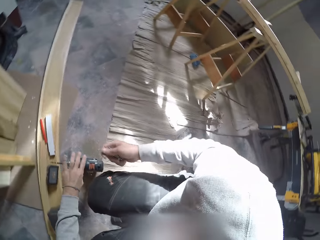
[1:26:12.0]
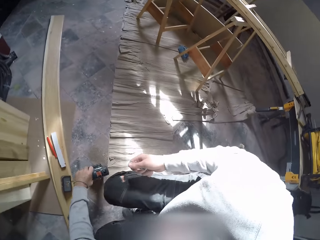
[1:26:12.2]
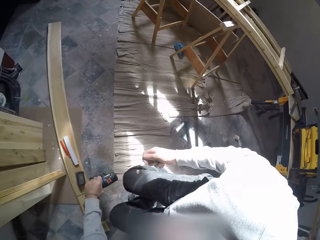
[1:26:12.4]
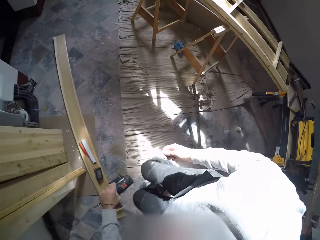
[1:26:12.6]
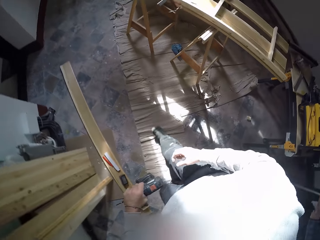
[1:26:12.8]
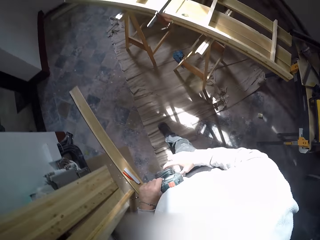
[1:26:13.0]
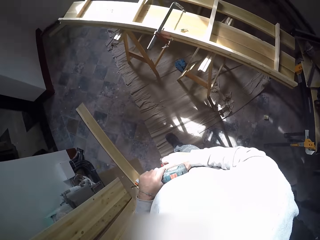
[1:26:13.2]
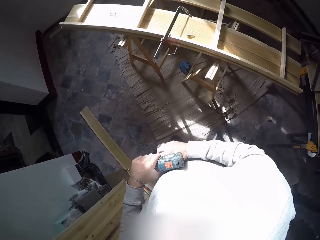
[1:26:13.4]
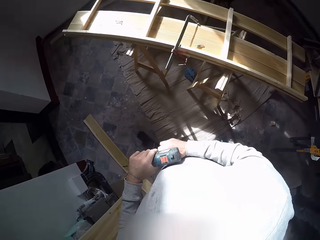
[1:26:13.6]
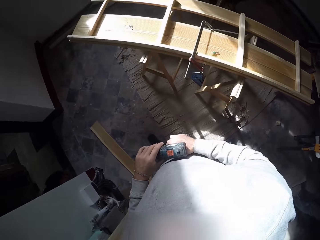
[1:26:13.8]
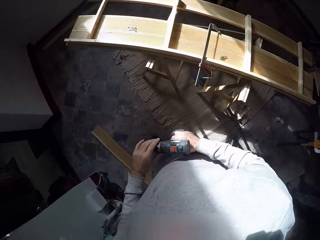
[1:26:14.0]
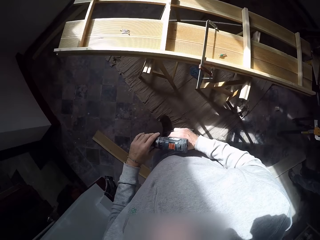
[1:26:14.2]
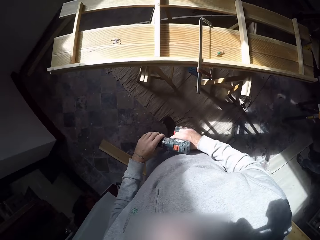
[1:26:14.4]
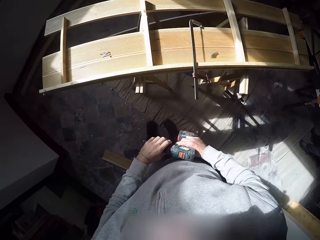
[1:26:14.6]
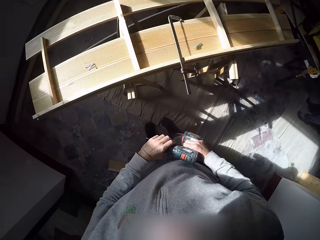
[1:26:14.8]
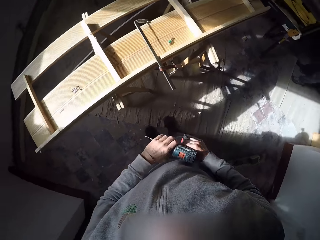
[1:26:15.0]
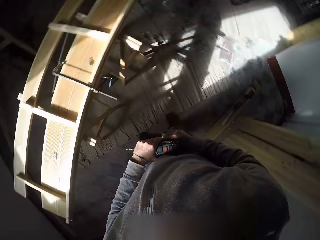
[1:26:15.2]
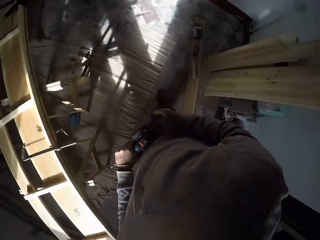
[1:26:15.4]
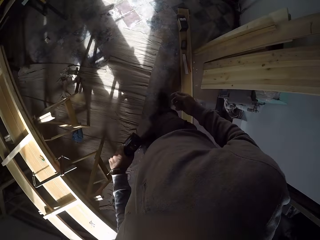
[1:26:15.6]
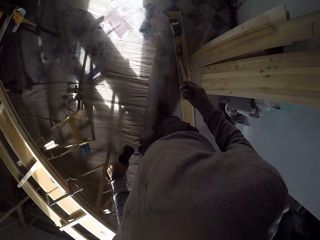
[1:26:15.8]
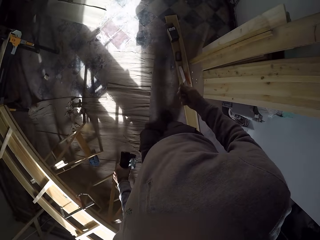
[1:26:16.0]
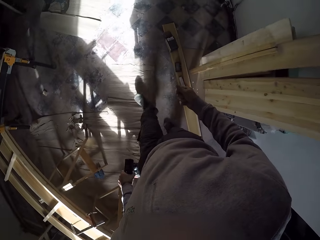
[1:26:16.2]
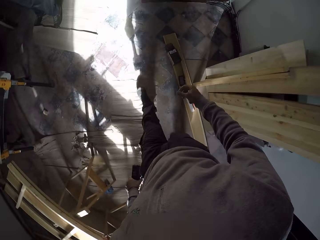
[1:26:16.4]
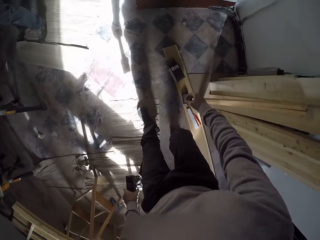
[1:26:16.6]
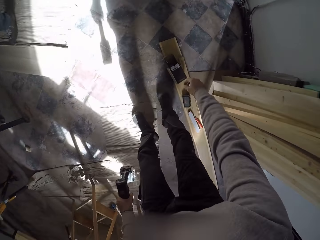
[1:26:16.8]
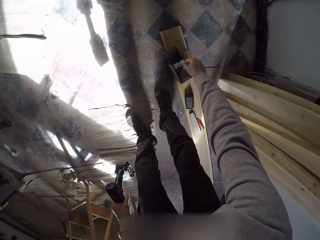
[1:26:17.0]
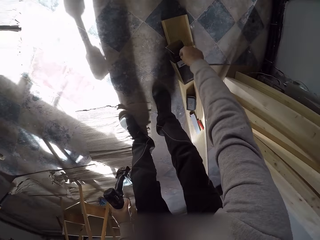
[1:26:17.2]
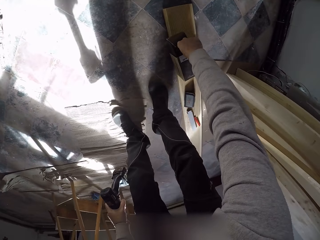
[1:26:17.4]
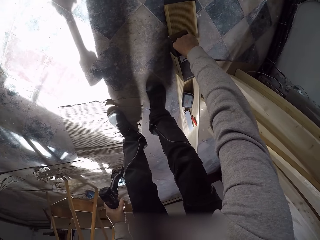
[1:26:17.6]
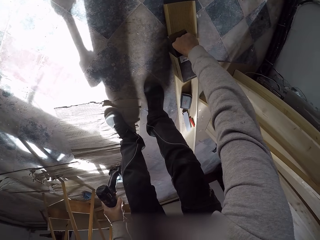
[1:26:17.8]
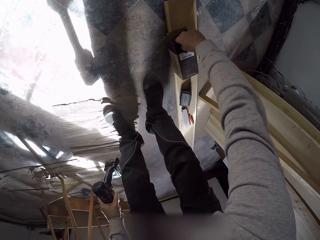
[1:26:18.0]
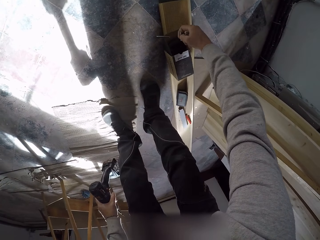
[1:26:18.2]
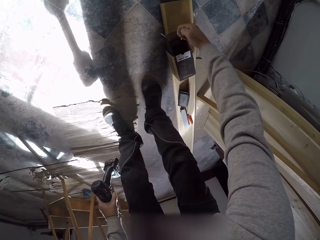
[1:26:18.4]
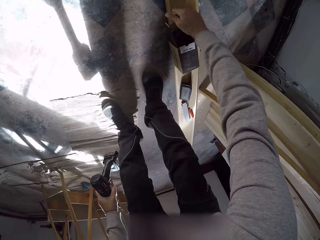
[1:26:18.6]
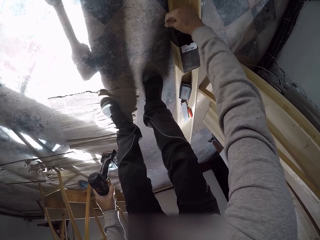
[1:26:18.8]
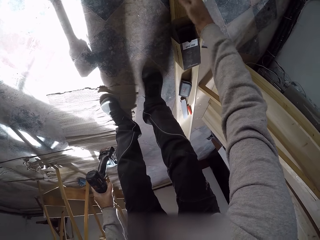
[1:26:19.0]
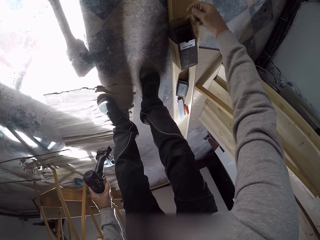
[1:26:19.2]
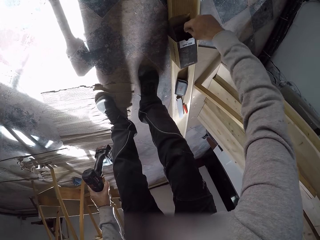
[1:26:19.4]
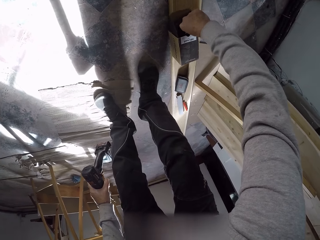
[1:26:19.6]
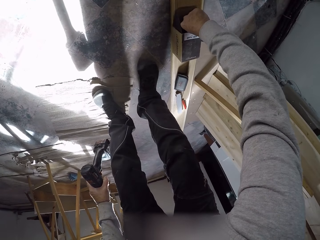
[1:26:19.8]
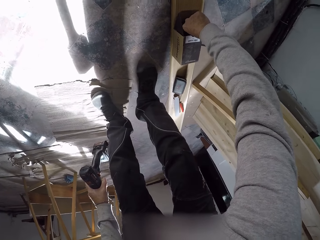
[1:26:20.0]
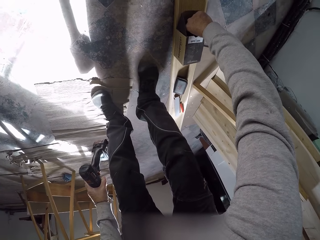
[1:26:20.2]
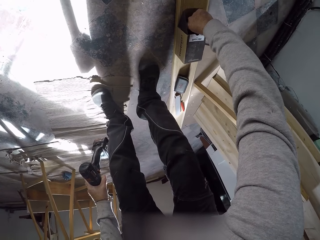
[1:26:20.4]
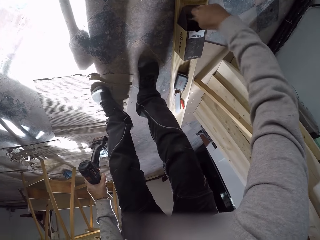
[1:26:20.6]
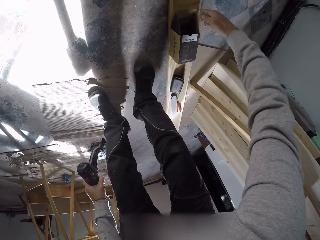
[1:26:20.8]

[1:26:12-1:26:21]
The camera wearer picks up the drilling machine from the floor with his left hand. He stands up. He holds the drilling machine with both hands. He walks around the workshop. He takes his right hand off the drilling machine. He bends down. He picks out screws with his right hand from the carton on wood on the floor.

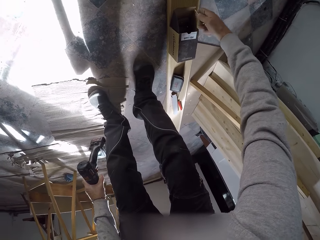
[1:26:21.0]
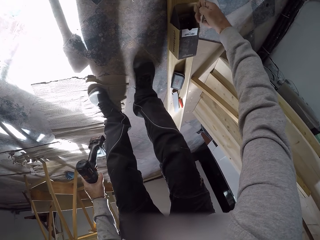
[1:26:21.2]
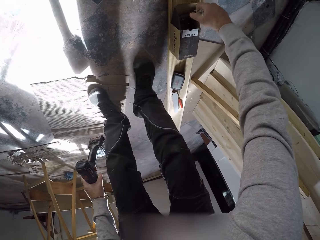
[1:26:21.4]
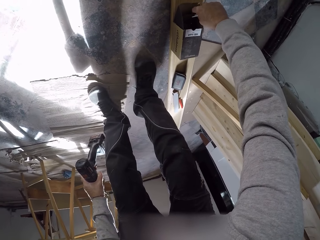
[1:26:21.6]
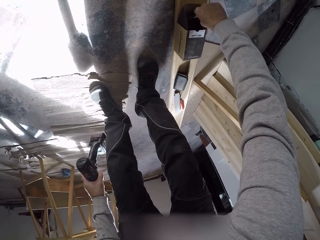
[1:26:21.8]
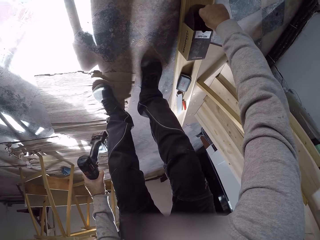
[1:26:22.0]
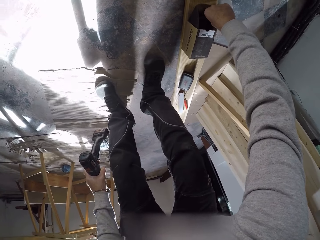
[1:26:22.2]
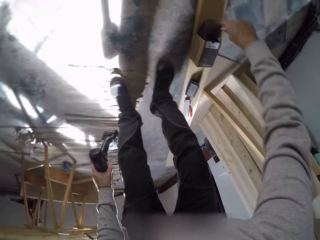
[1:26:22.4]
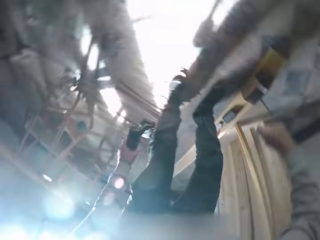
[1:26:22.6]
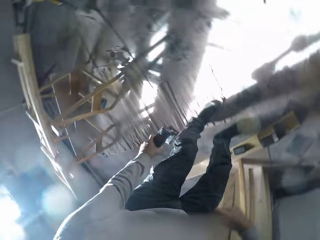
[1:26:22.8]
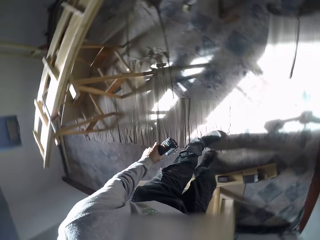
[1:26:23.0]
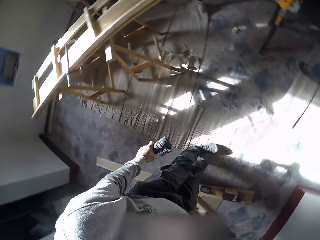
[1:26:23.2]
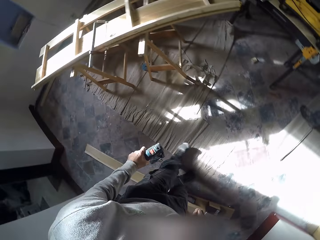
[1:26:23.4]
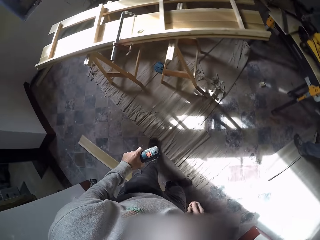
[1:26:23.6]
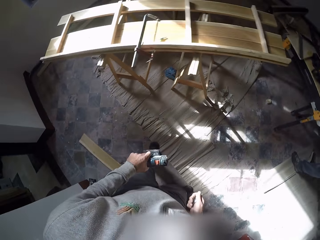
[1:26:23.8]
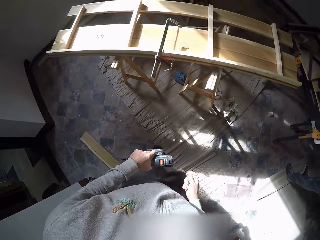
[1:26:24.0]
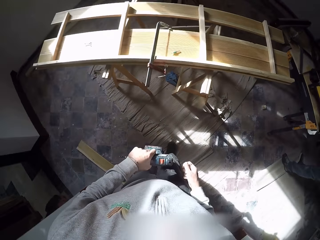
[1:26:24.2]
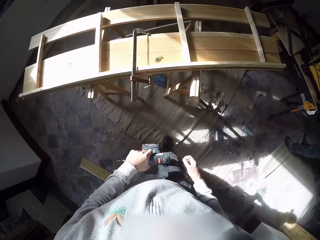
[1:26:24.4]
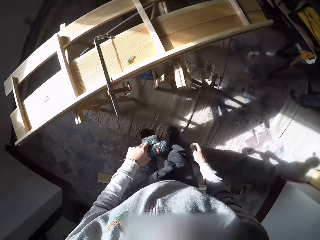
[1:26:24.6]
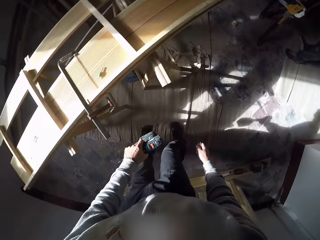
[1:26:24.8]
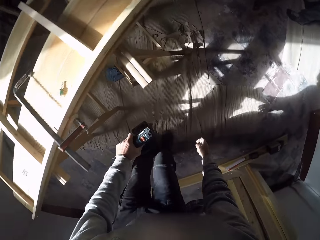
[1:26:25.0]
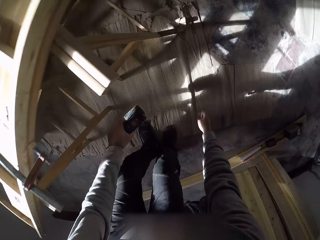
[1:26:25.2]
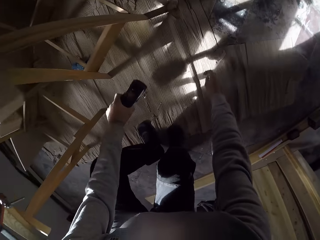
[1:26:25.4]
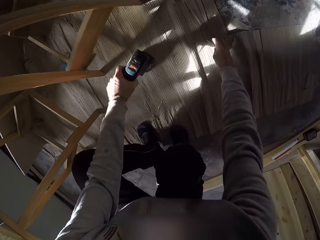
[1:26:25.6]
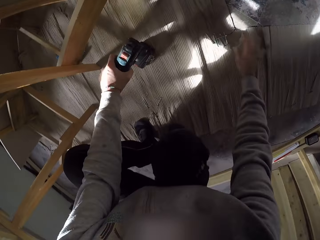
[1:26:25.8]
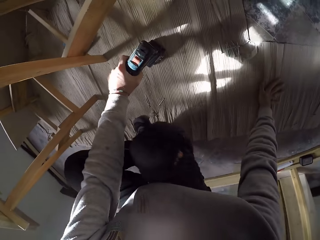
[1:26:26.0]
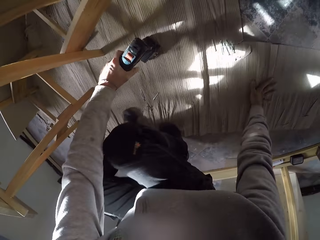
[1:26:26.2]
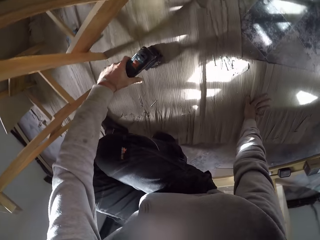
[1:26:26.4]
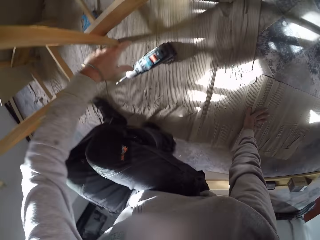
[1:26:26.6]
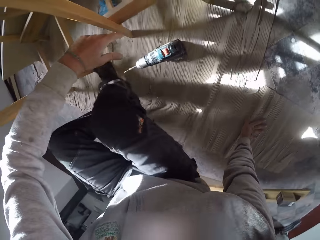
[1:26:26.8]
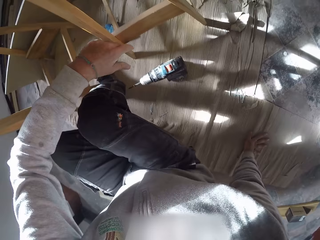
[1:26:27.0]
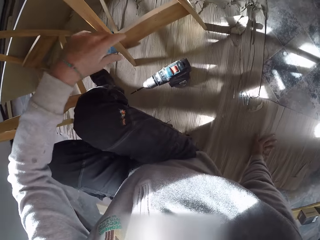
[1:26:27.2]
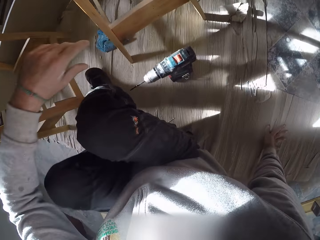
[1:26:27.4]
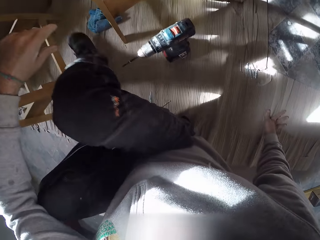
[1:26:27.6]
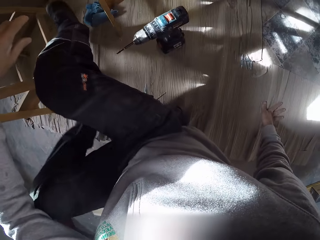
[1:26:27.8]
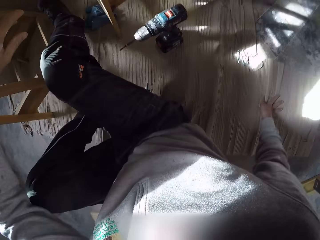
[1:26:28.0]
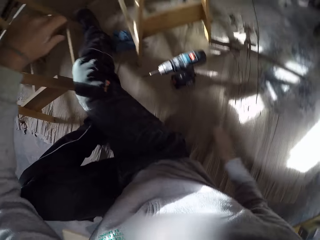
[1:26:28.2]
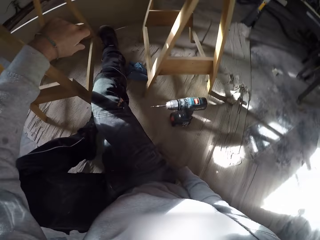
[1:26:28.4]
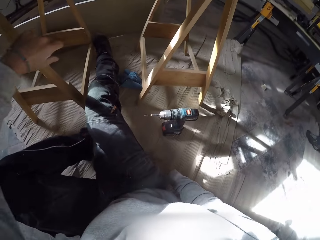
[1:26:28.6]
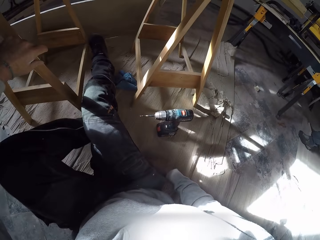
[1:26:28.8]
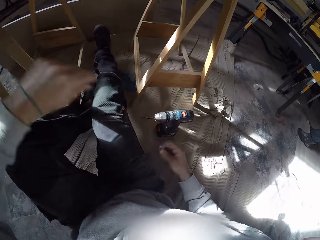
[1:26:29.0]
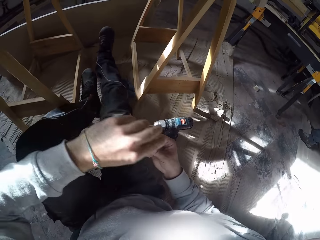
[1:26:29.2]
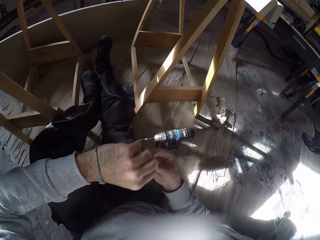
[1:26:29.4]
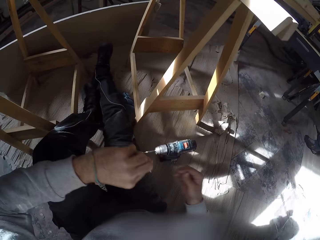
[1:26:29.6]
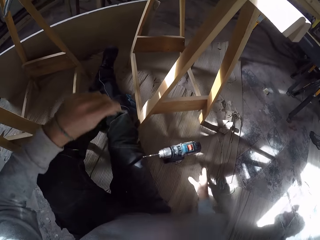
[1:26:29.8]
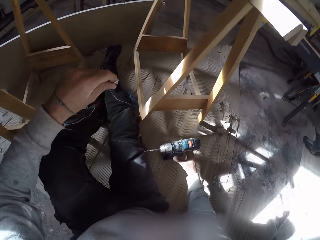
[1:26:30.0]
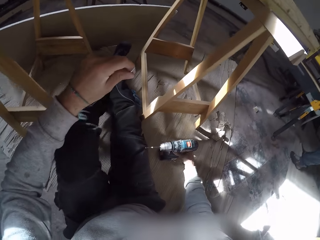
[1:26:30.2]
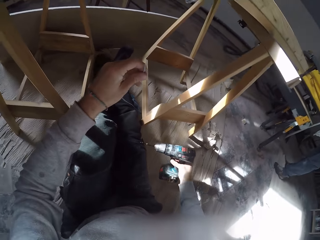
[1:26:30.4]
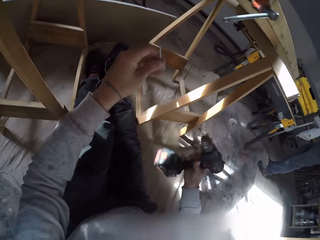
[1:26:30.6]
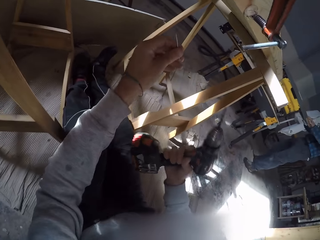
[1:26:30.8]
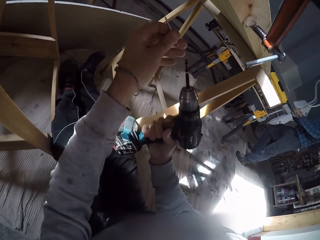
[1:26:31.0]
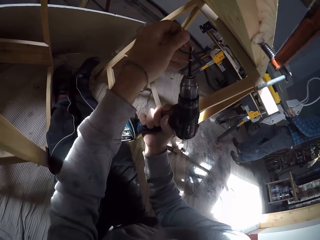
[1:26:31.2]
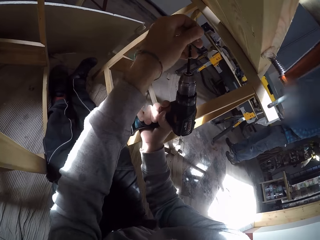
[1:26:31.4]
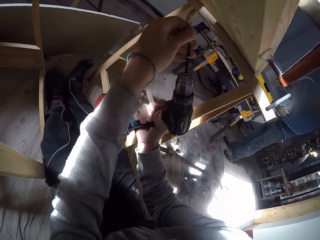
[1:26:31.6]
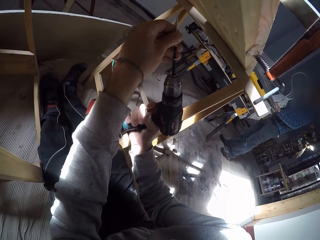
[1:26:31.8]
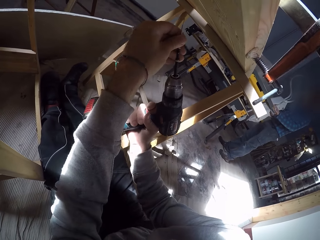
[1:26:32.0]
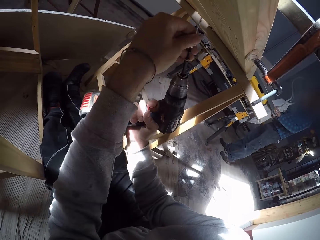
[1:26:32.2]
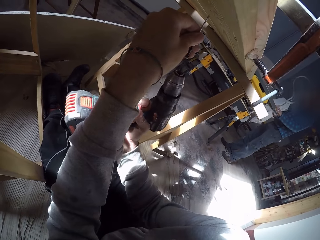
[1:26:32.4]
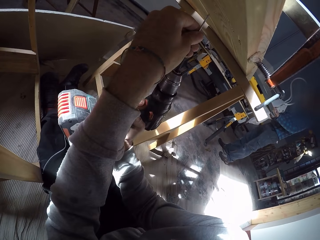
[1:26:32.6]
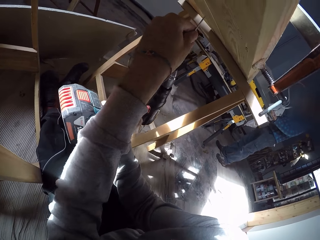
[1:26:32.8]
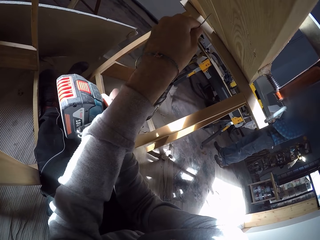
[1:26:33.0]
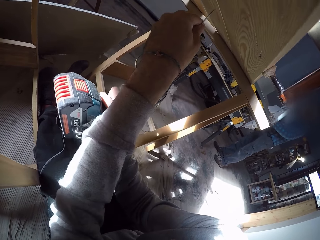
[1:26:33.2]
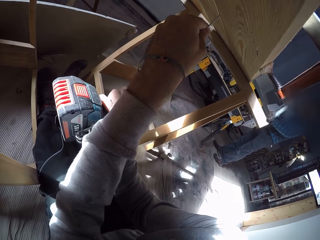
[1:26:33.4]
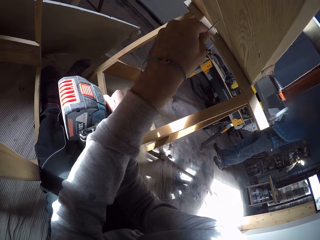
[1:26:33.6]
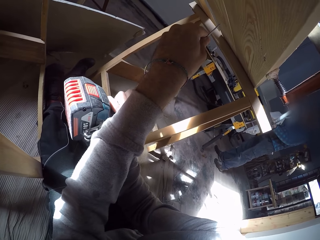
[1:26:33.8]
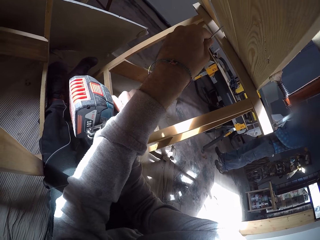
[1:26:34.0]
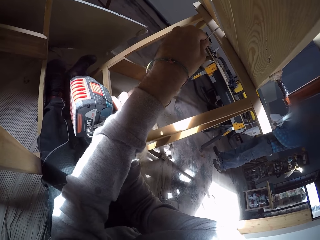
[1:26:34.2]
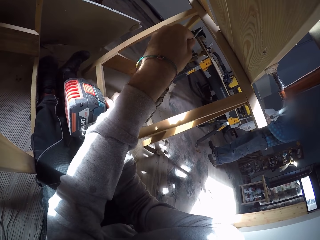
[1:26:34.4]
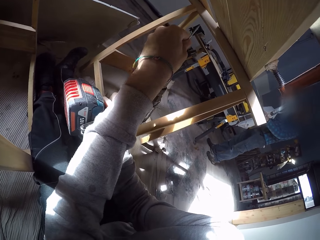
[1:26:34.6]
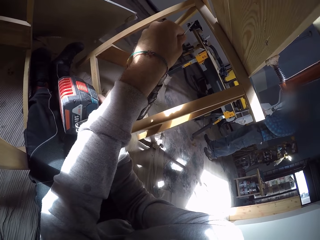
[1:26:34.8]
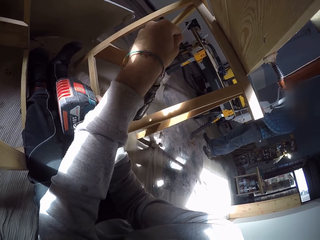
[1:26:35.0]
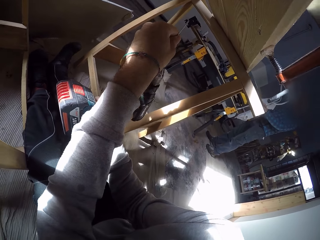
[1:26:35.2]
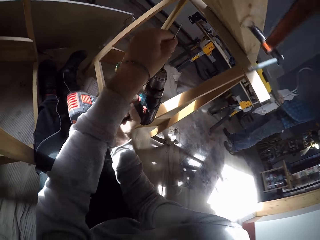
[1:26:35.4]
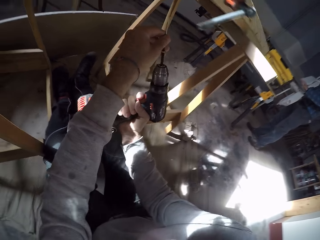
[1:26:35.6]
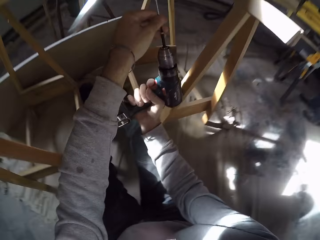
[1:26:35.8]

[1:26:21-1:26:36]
The camera wearer stands up and walks around the workshop. He drops the drilling machine in his left hand on the floor. He drops the screws in his right hand on the floor. He places his right hand on the floor. He sits on the floor. He picks a screw from the floor with his right hand. He passes the screws in his right hand to his left hand. He picks the drilling machine from the floor with his right hand. He fits the screw in his left hand on the drilling machine in his right hand. He looks around the wood.
